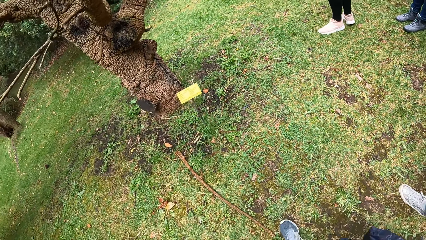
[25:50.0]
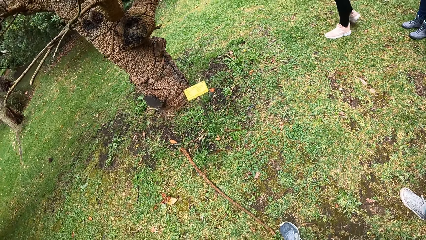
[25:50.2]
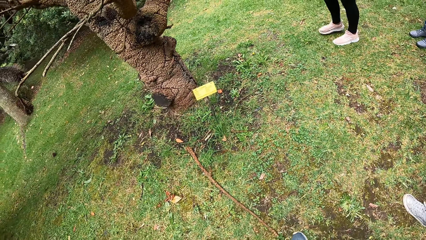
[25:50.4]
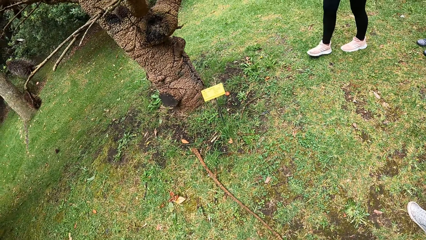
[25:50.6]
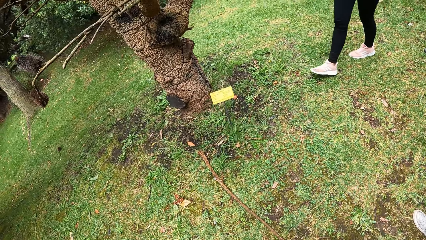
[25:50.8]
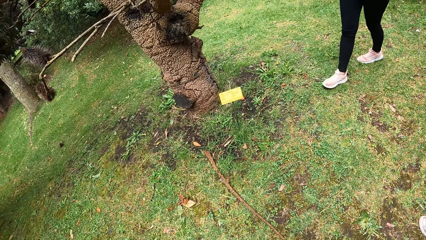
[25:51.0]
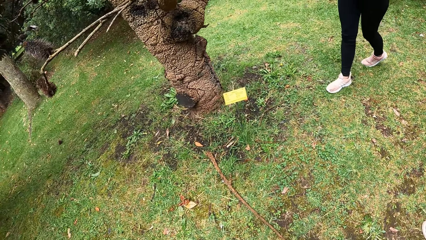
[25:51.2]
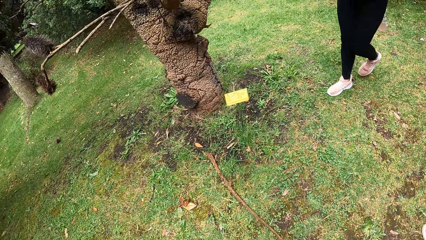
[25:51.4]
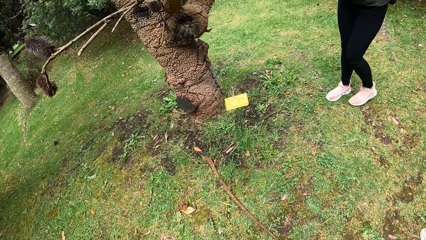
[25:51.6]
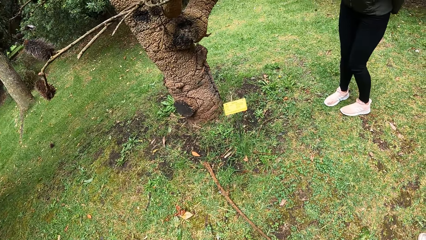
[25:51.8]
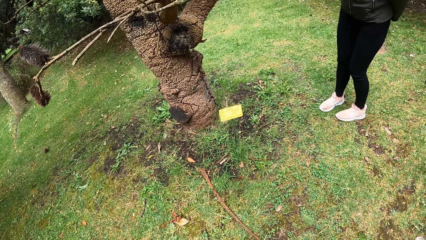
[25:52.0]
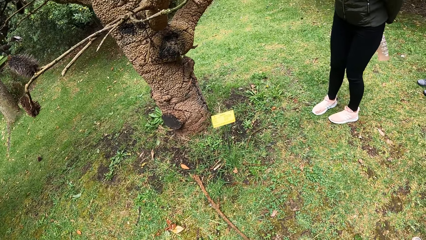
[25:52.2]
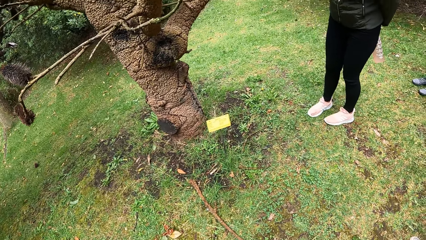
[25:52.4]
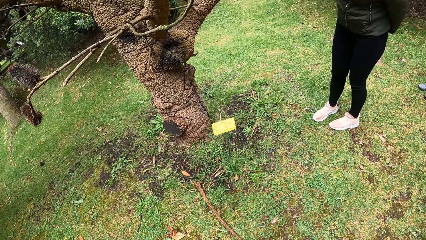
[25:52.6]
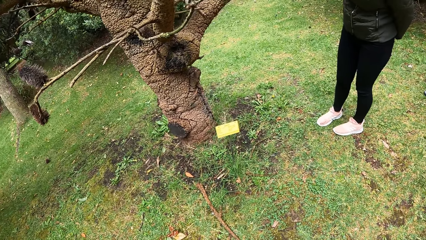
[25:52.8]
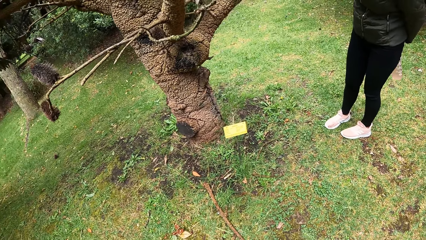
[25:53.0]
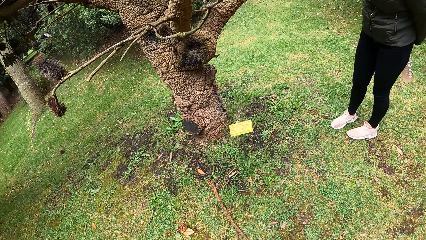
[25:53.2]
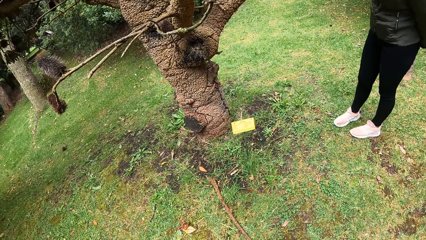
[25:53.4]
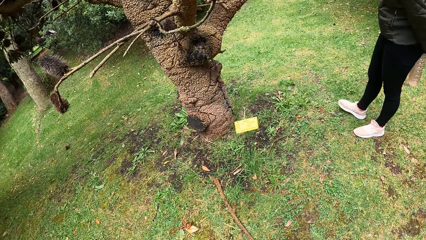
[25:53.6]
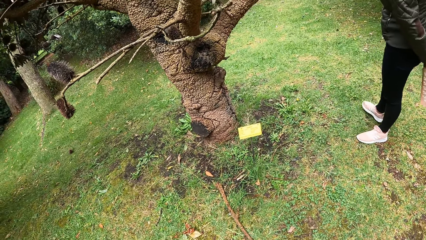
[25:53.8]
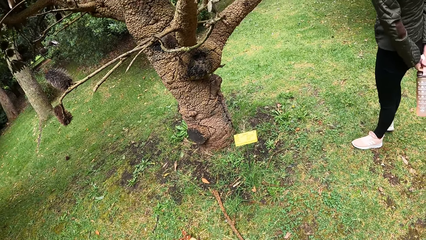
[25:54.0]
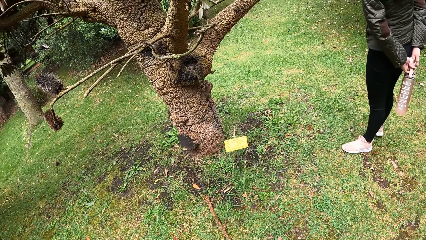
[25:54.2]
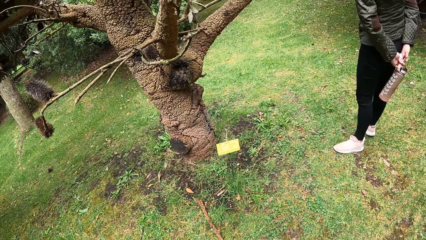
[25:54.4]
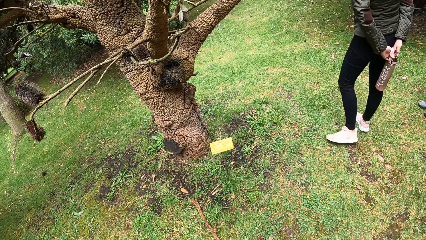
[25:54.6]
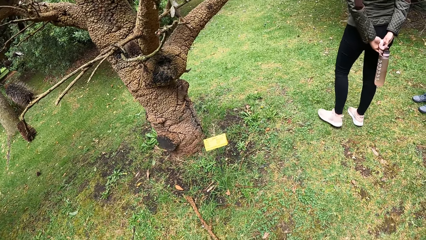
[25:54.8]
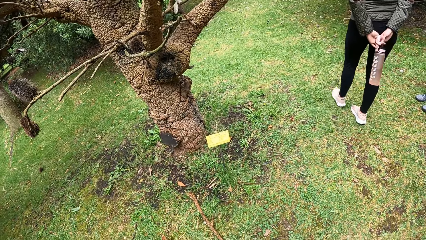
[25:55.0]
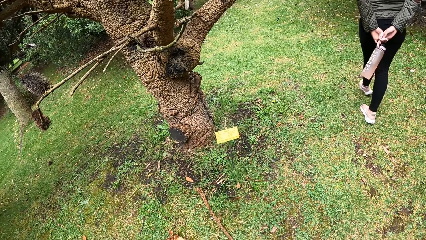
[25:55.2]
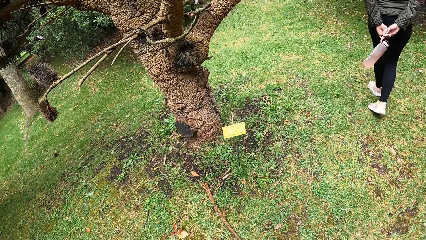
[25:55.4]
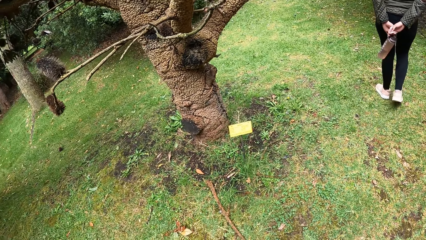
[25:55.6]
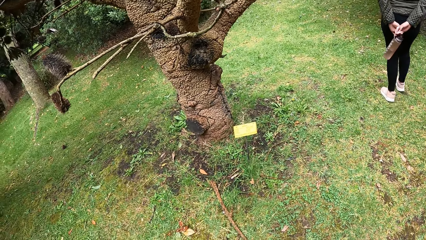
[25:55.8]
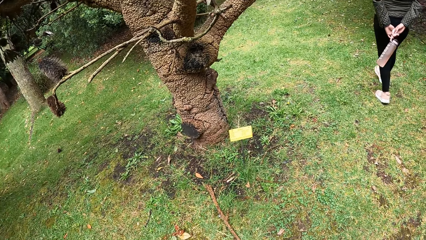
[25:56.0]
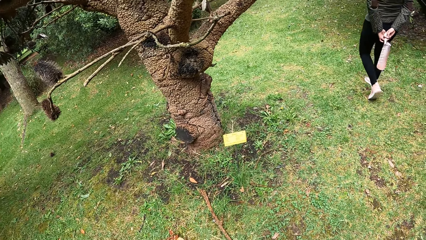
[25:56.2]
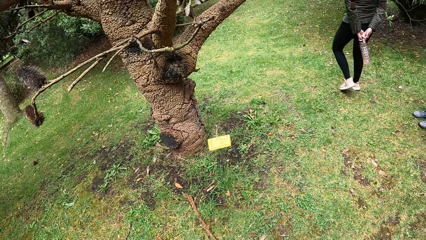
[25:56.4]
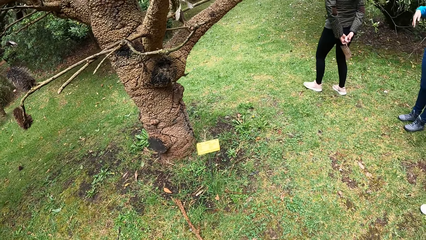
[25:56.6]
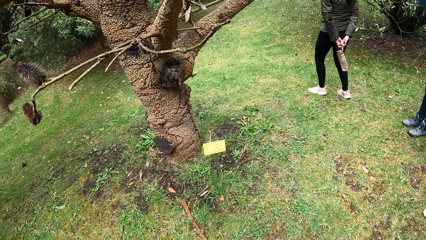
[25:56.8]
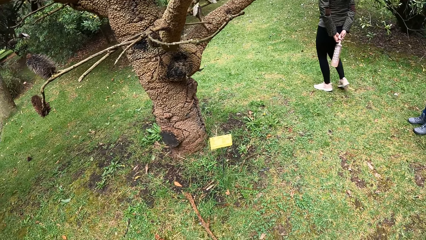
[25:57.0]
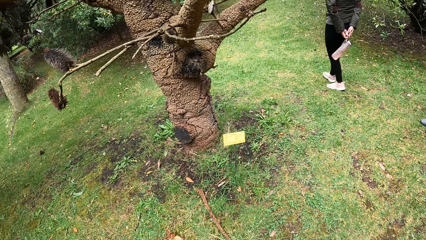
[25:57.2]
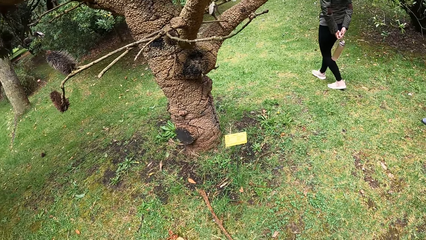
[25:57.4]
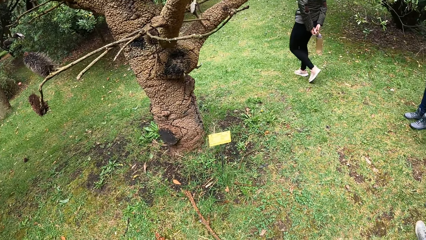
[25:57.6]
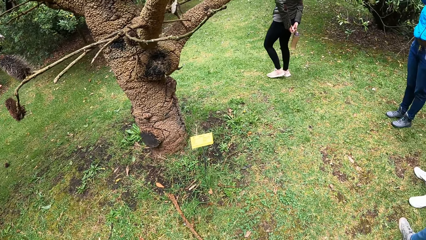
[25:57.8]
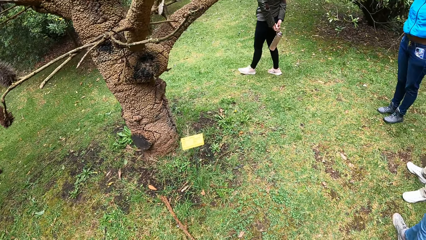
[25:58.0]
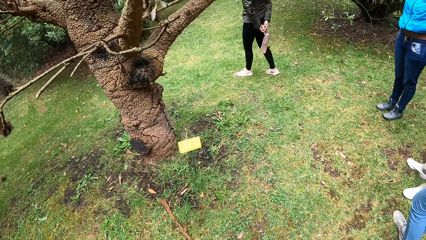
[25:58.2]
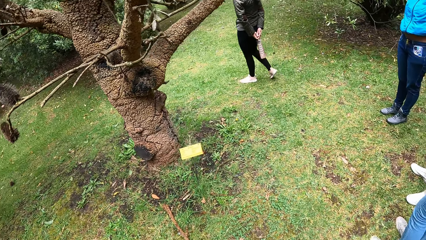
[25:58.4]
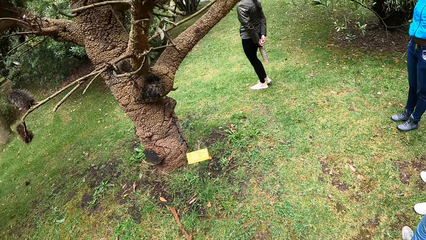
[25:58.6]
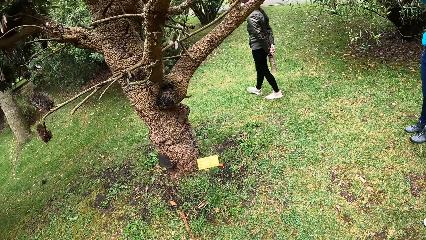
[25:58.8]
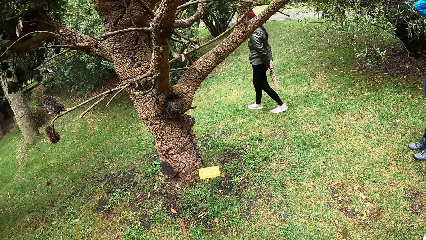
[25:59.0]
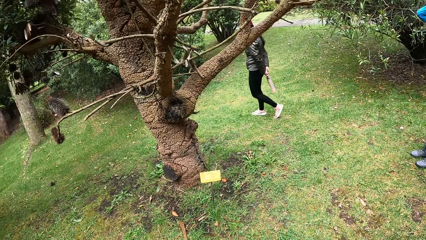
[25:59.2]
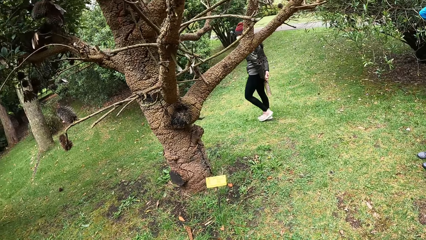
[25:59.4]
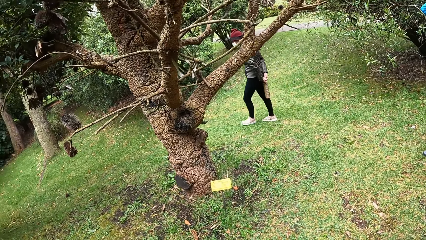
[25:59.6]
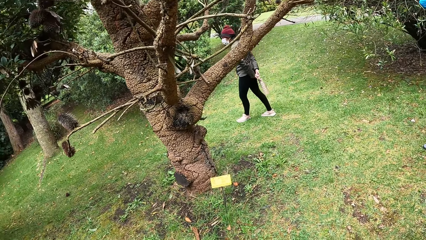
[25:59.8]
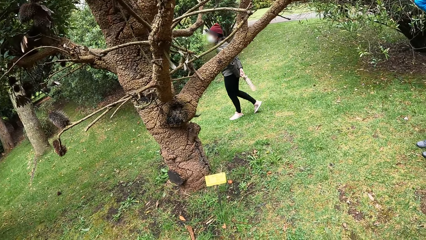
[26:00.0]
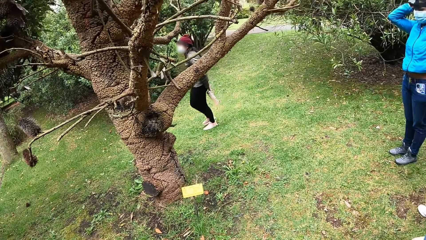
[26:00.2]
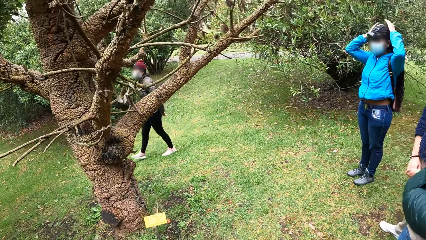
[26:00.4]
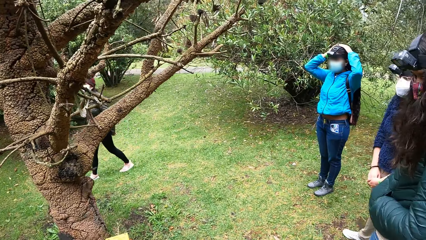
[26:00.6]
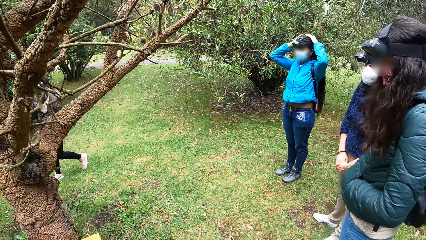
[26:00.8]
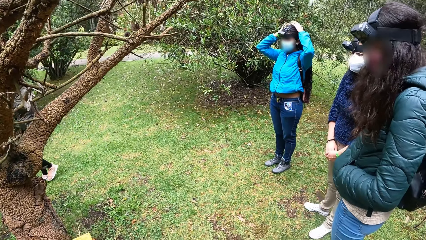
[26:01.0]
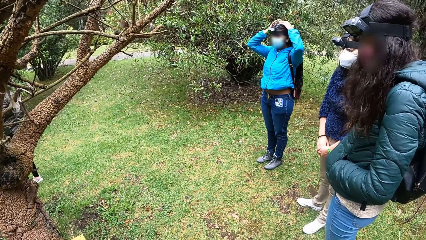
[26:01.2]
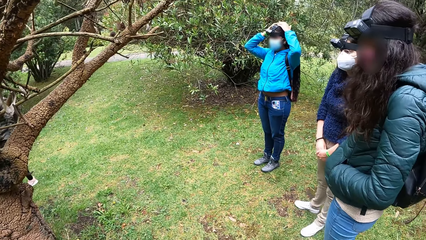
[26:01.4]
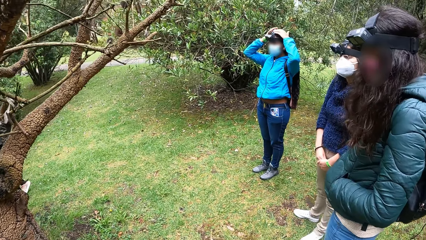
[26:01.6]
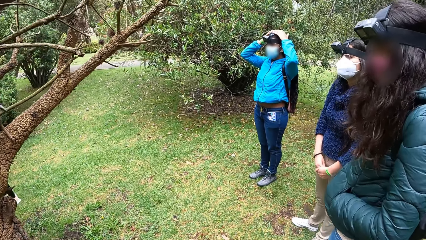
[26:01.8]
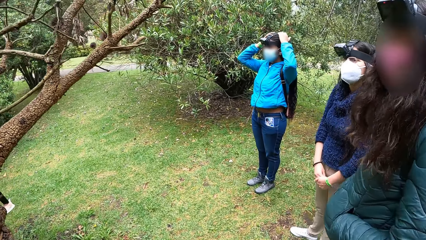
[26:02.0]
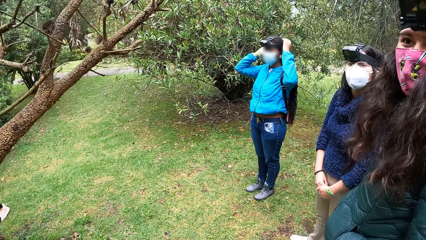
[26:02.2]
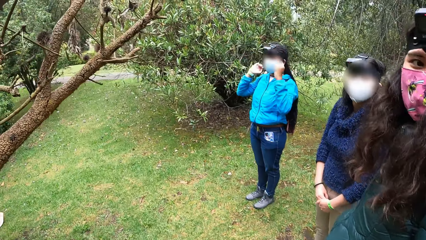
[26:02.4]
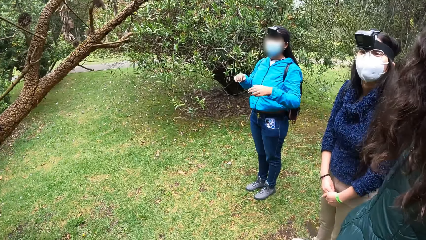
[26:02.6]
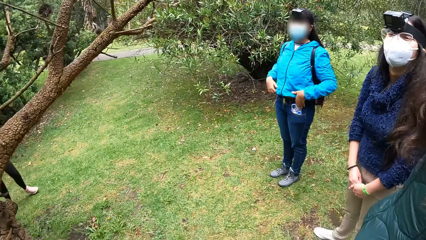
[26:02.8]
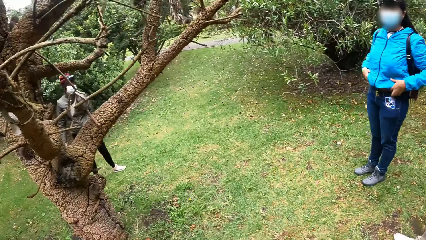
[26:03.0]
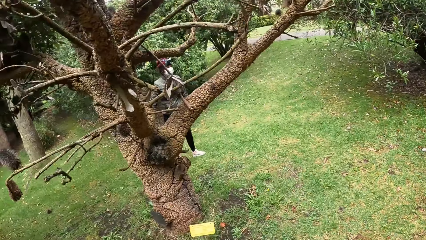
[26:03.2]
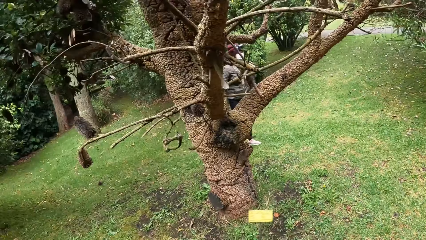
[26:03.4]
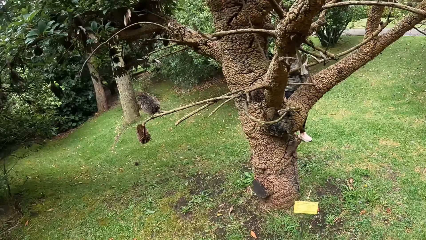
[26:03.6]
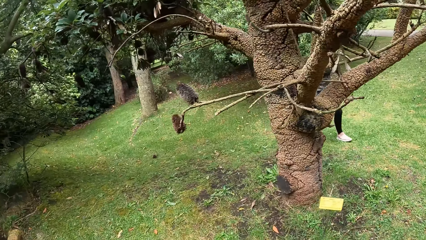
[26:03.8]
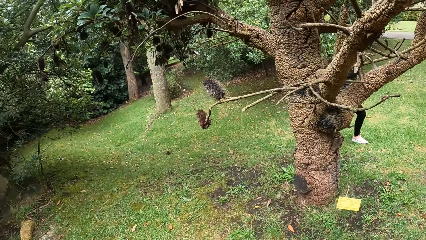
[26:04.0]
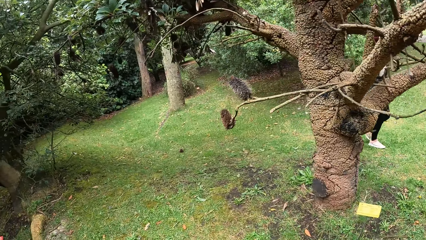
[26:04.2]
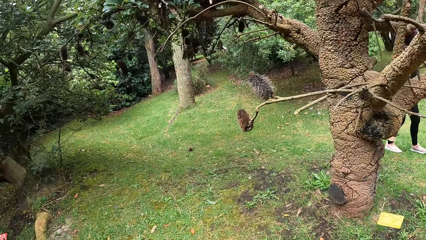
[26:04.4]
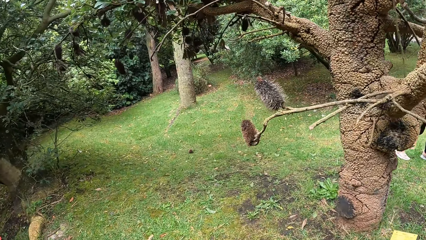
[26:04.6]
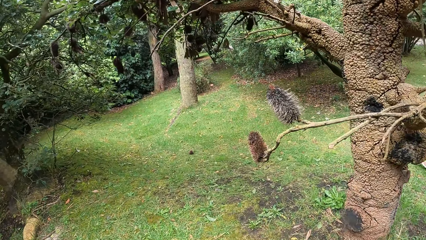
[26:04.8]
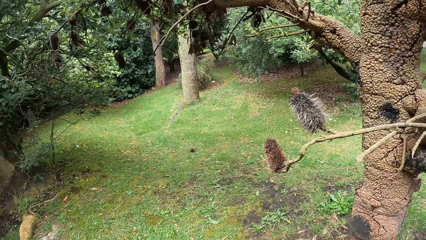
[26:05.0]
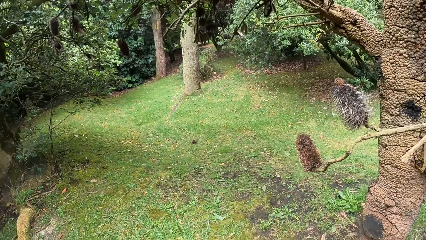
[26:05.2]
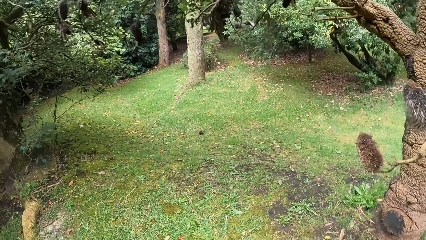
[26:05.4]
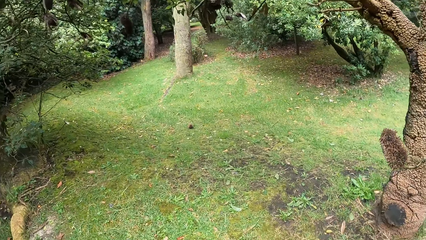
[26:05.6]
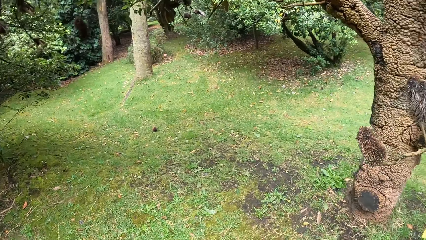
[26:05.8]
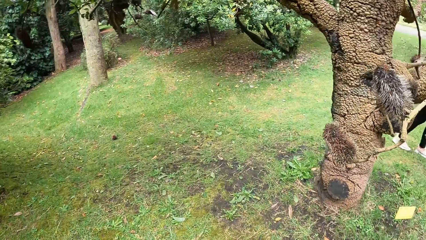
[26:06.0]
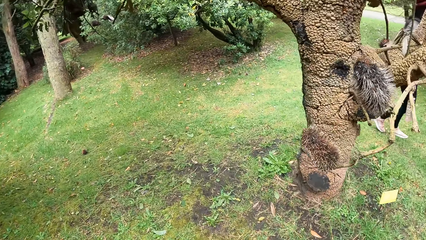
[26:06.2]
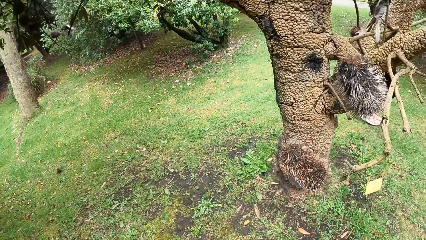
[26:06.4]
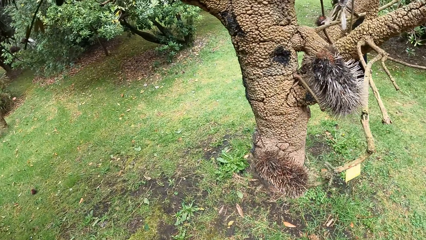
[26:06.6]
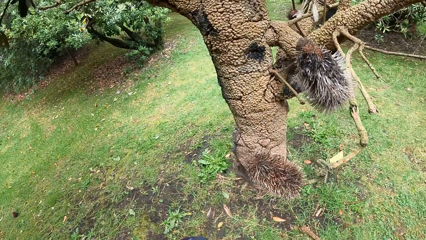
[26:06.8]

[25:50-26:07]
A woman walks on the grass. Another woman raises her right hand and touches her hair with both hands. The camera wearer looks around.
